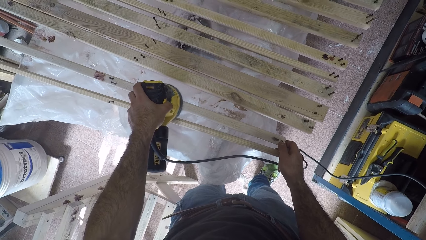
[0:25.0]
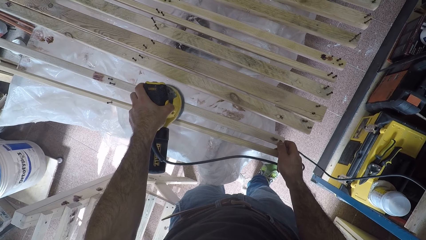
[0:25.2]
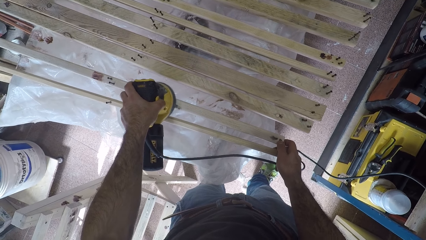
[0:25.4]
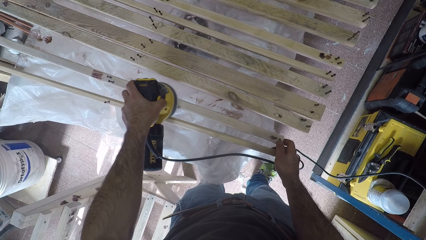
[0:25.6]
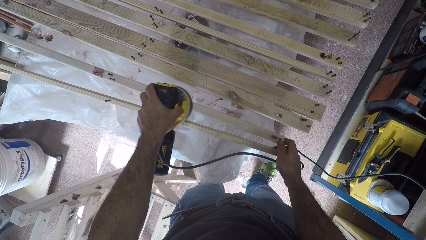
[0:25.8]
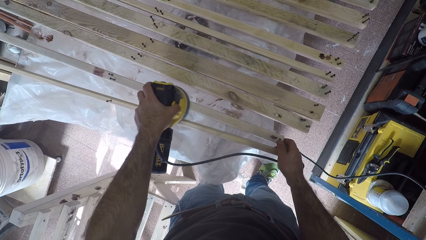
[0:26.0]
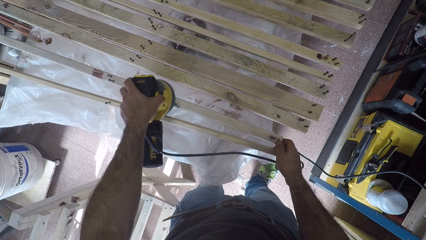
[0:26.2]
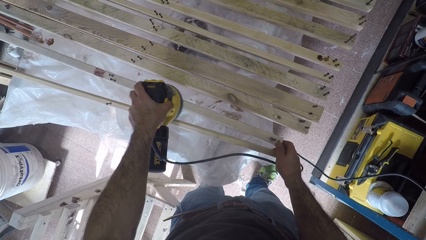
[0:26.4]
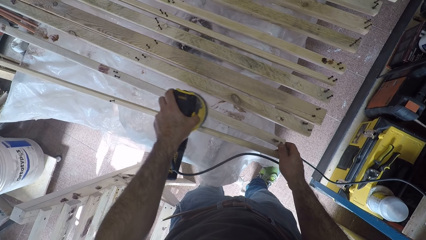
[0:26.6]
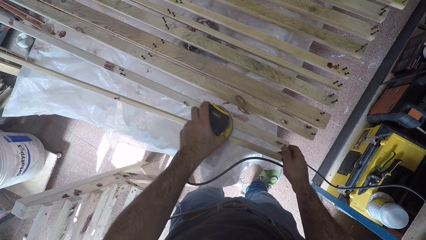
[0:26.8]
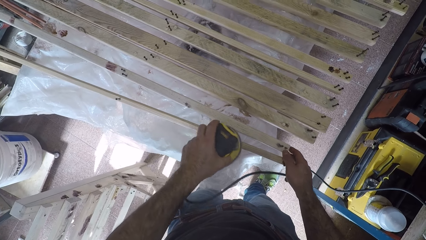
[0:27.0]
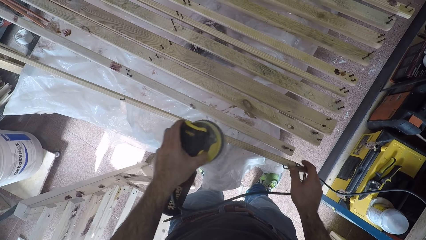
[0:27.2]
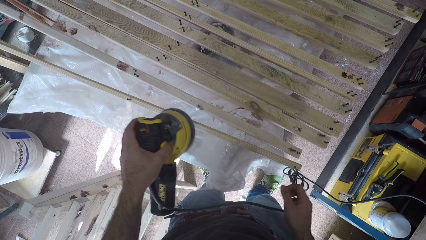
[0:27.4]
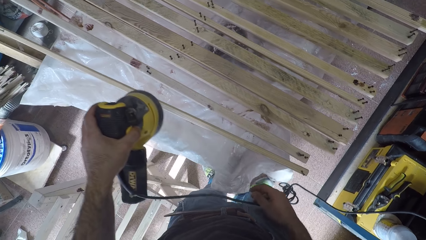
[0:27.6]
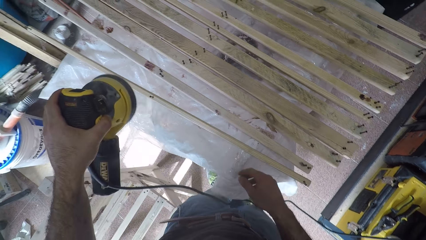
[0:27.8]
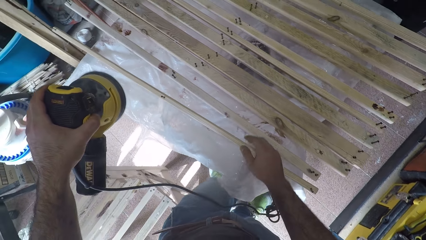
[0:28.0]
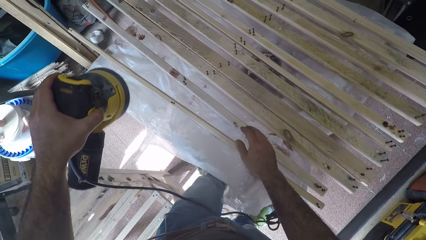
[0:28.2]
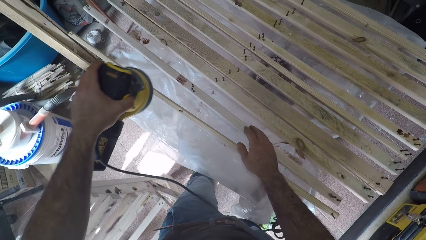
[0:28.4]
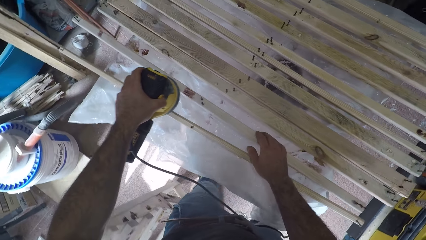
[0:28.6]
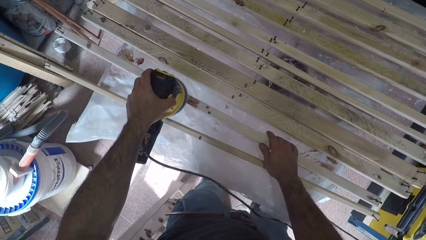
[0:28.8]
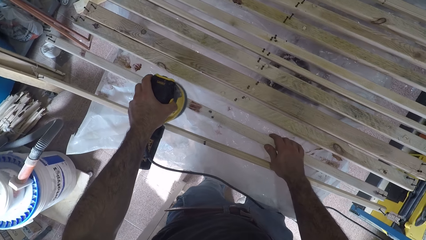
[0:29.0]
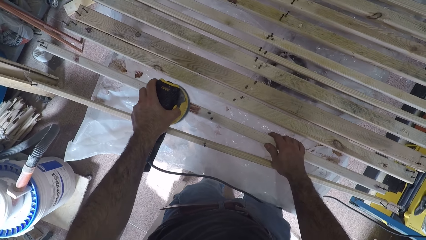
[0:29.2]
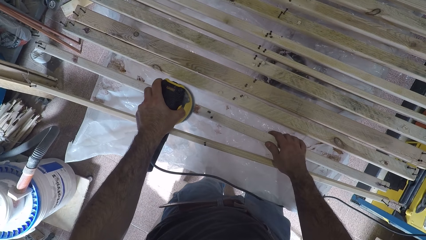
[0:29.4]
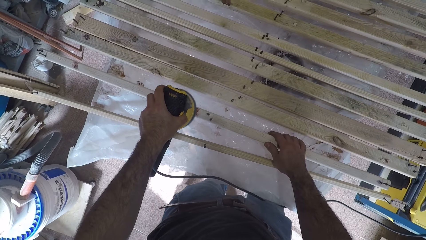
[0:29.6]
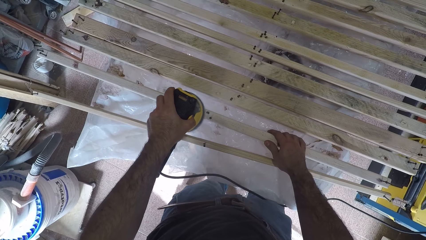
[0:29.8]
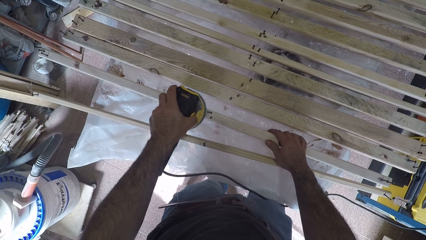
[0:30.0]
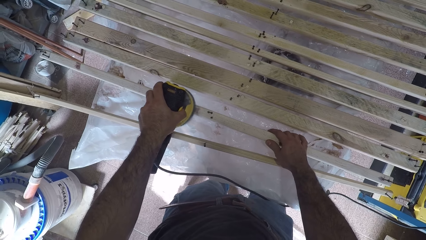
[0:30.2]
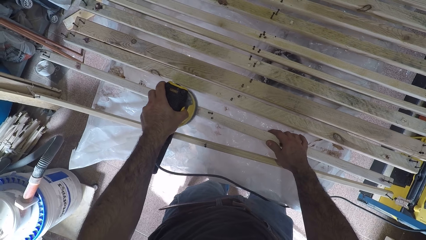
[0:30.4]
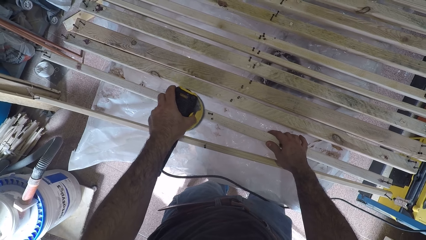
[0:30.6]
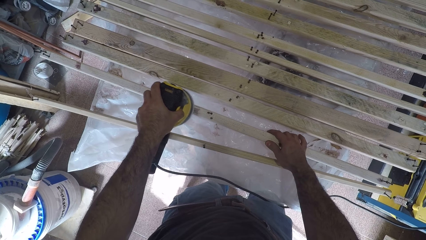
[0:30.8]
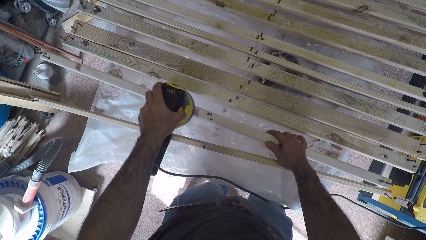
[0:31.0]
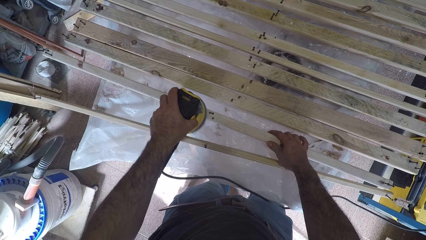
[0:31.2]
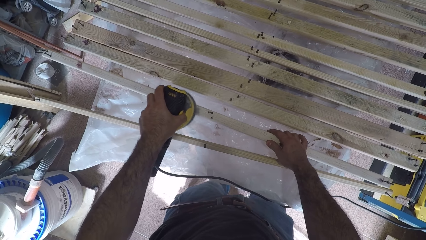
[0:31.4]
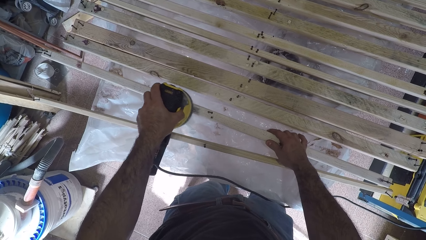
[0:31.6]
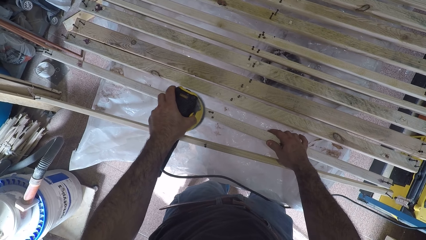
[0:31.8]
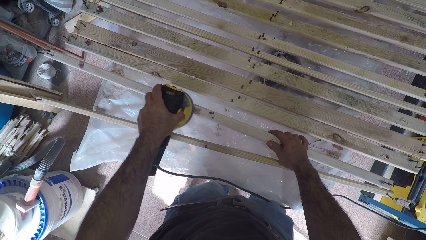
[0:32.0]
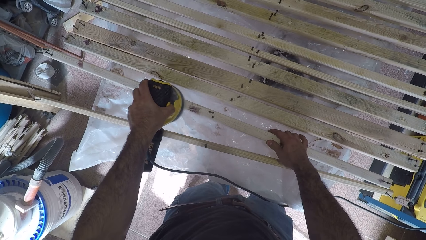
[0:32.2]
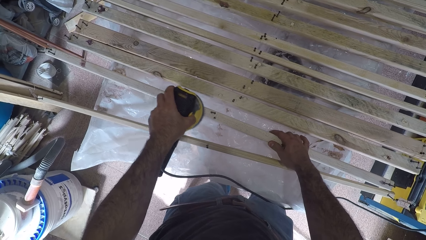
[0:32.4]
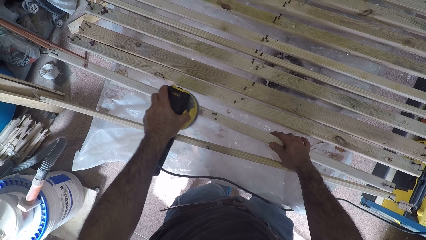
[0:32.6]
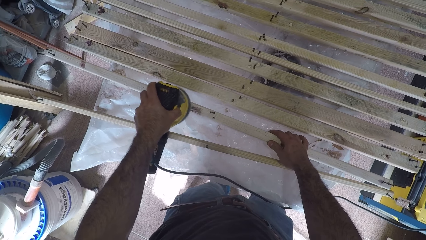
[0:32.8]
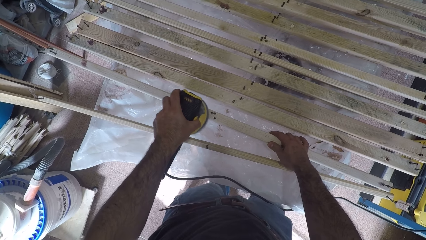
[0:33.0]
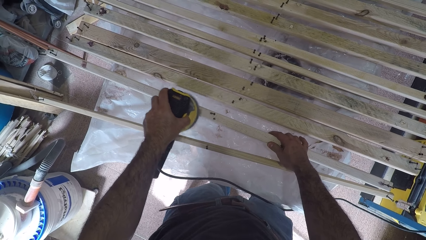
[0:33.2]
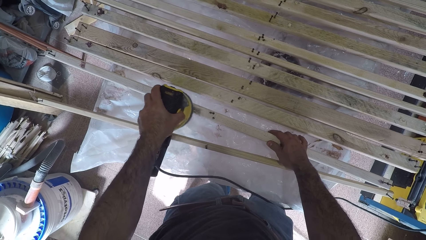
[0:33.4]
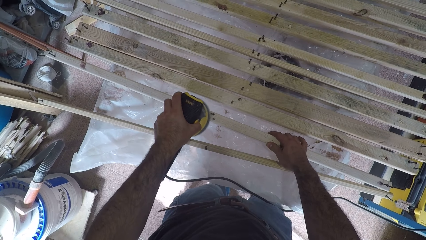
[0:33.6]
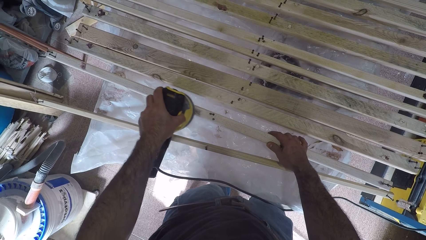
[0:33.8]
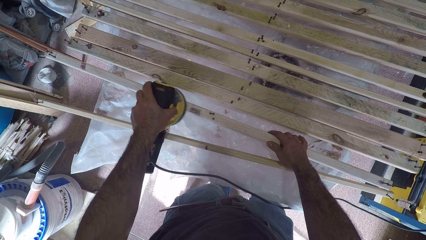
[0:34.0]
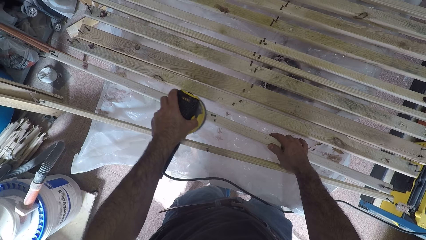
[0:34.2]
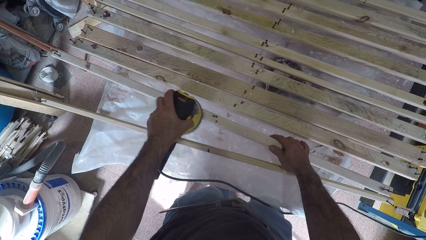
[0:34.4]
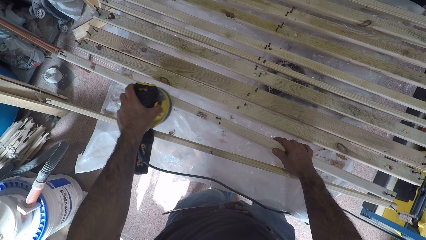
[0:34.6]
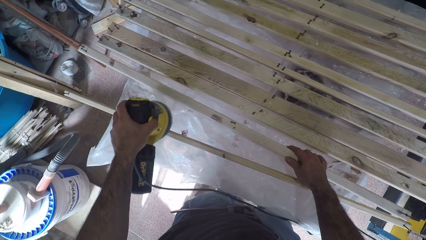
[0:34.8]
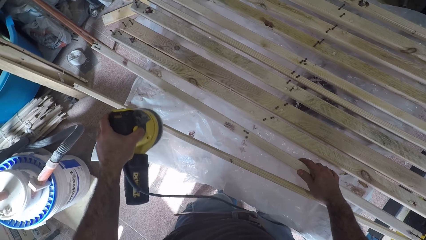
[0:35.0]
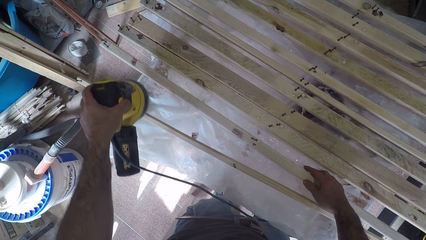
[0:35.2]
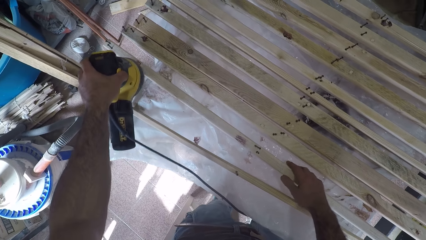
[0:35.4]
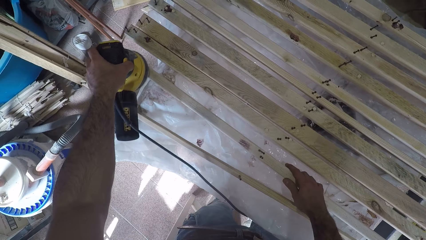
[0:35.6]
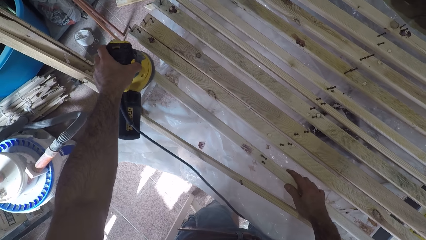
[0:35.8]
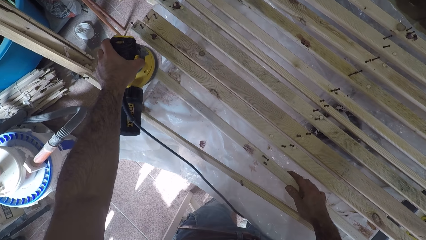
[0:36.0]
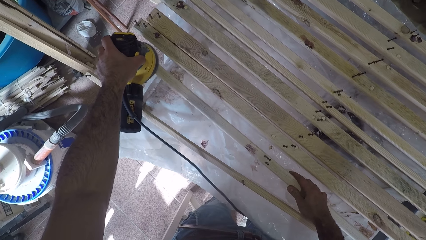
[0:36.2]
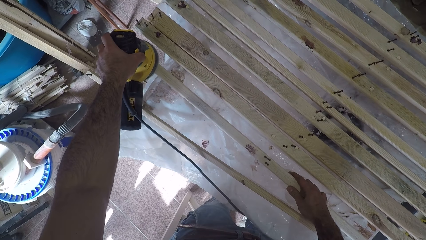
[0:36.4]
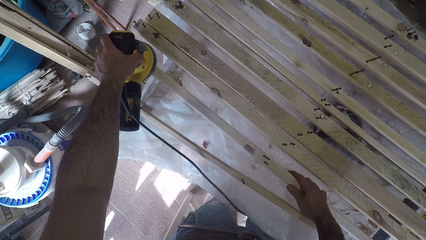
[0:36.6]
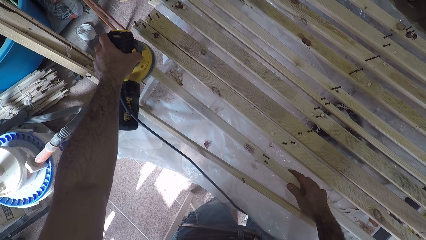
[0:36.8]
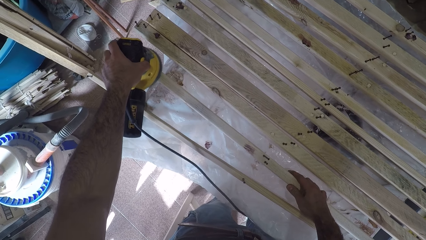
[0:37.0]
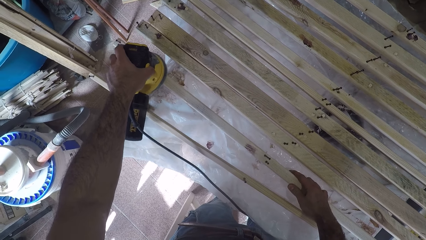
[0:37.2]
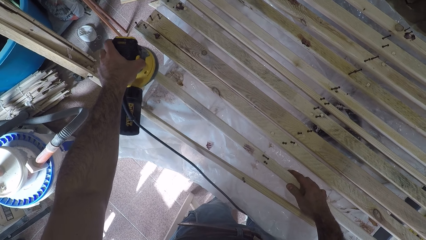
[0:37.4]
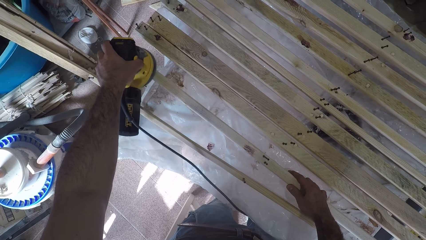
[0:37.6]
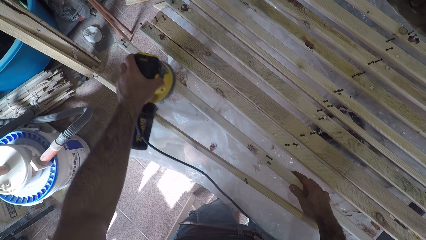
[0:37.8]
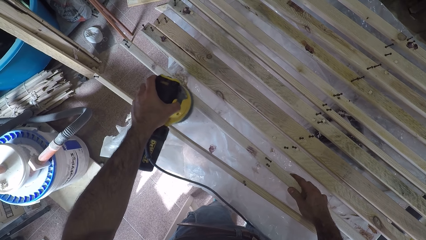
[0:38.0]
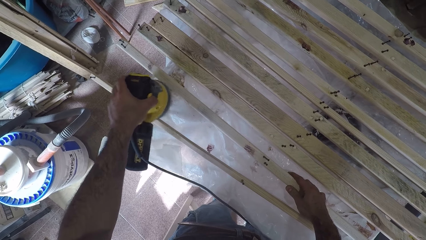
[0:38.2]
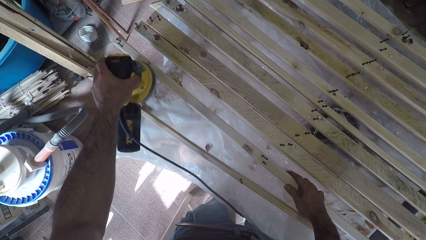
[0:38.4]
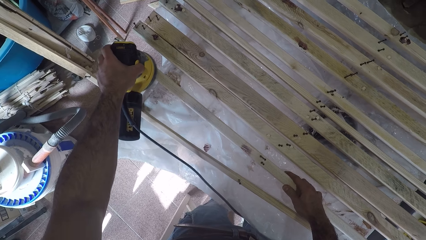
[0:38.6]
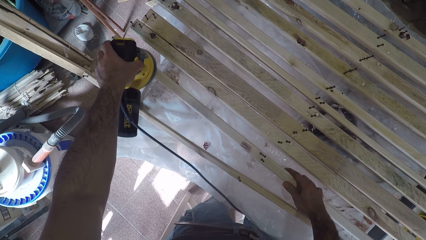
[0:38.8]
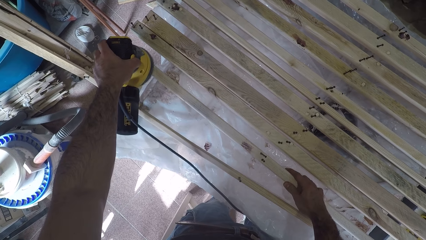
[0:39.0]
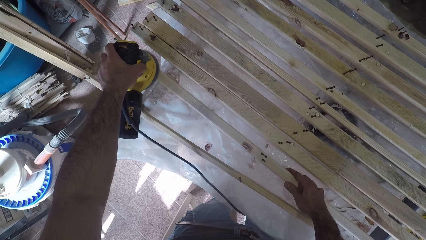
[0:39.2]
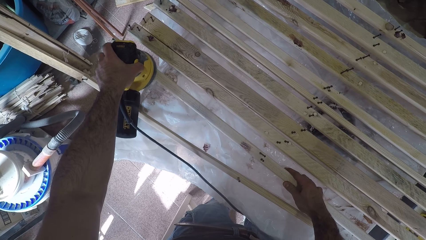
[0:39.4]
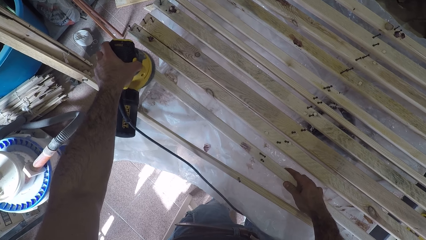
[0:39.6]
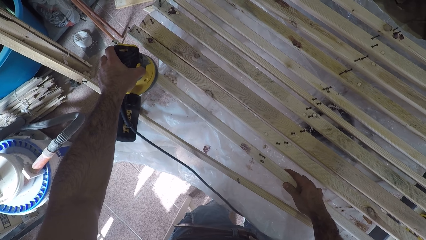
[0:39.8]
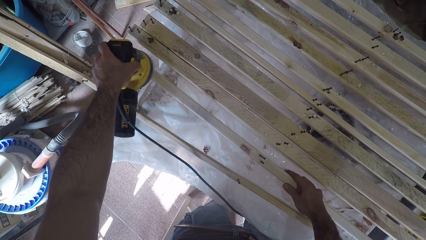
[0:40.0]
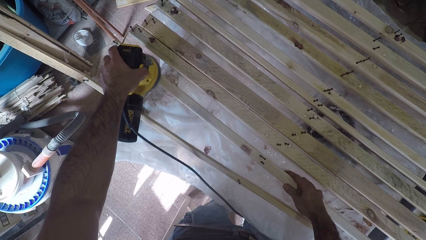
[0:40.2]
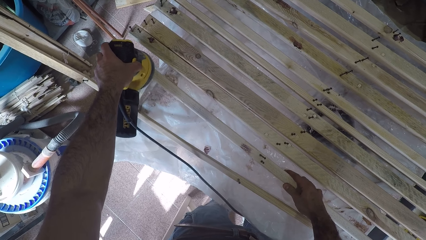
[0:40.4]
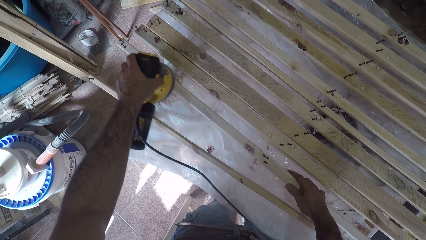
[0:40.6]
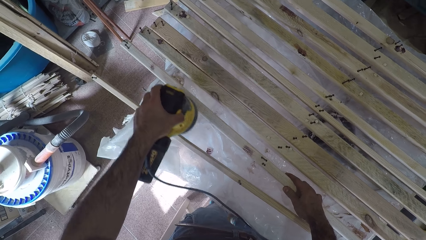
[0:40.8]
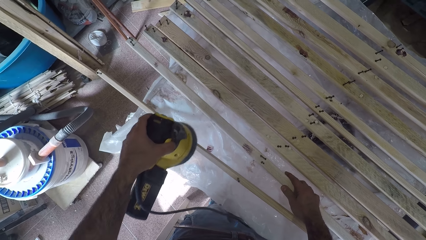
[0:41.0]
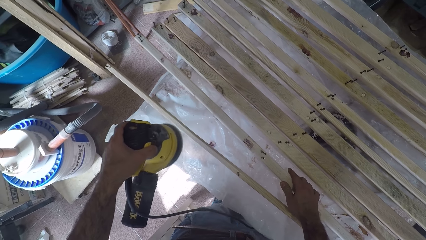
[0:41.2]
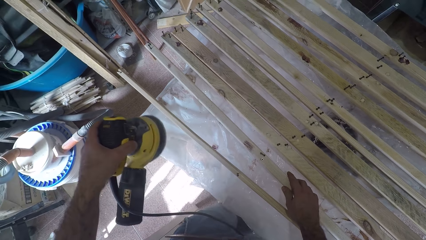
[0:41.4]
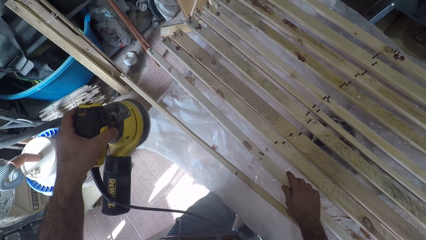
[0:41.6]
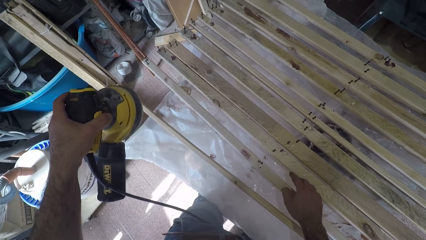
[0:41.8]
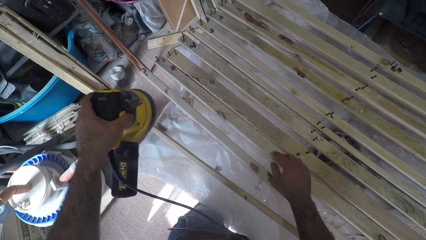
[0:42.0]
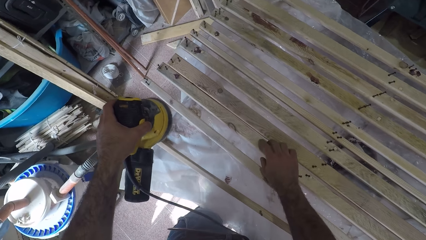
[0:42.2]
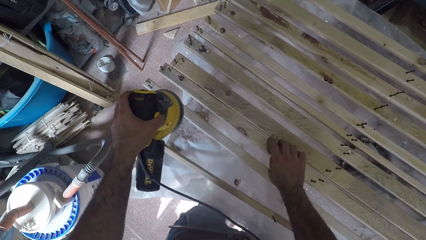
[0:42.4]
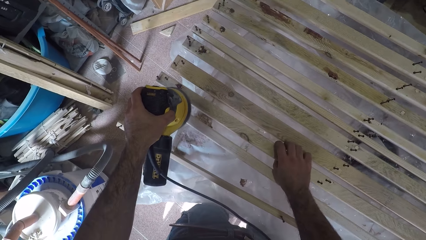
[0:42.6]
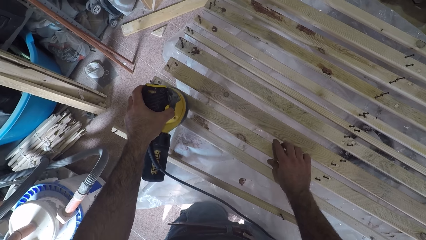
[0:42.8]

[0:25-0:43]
The camera wearer walks beside the table with an electric plane machine. They remove rough surface from a piece of wood with the electric plane machine. They pull a piece of wood on the table. They remove a rough surface from the piece of wood with the electric plane machine. They walk beside the table with the electric plane machine. They adjust a second wood plank forward.
